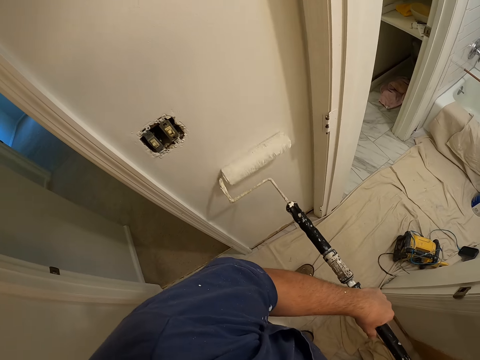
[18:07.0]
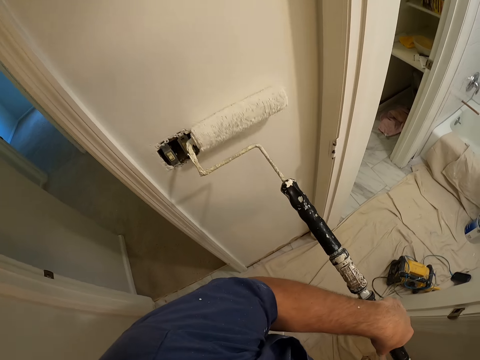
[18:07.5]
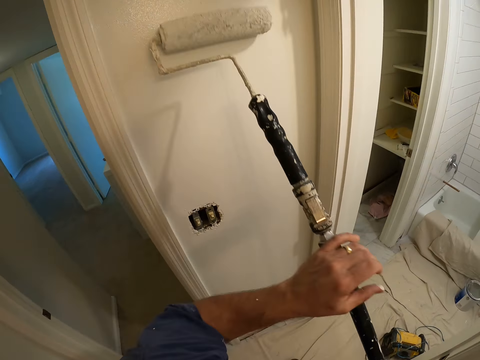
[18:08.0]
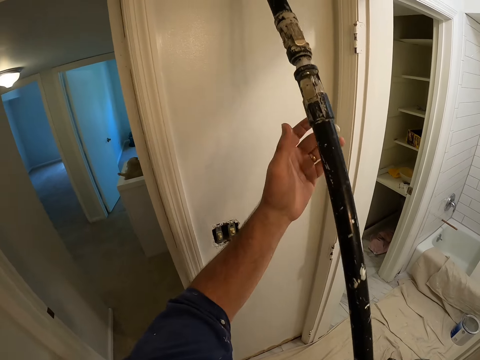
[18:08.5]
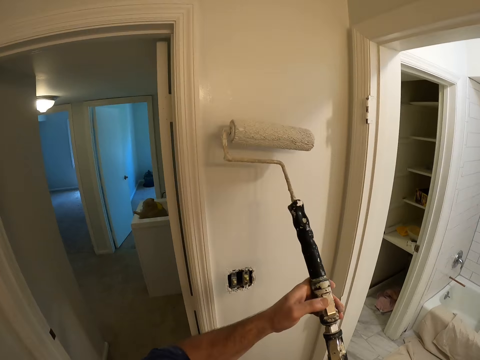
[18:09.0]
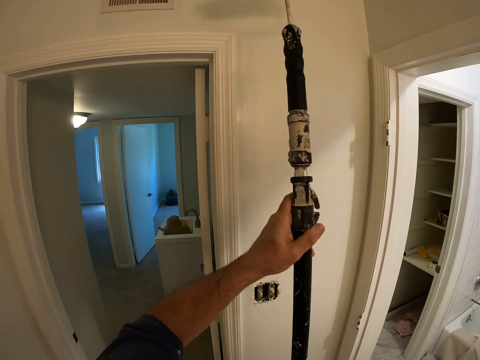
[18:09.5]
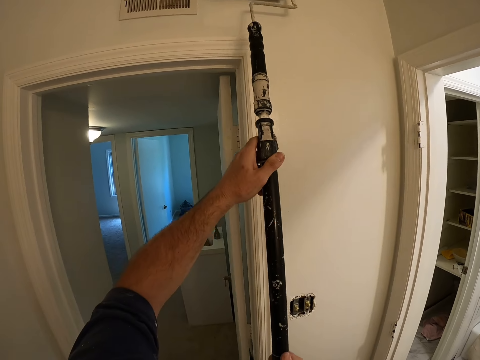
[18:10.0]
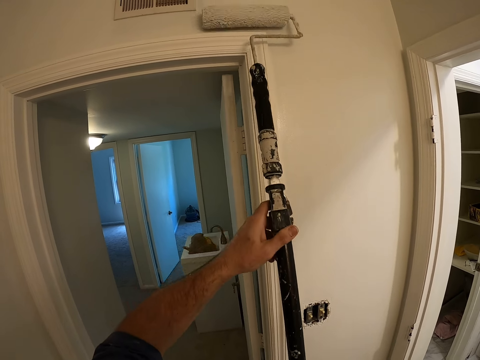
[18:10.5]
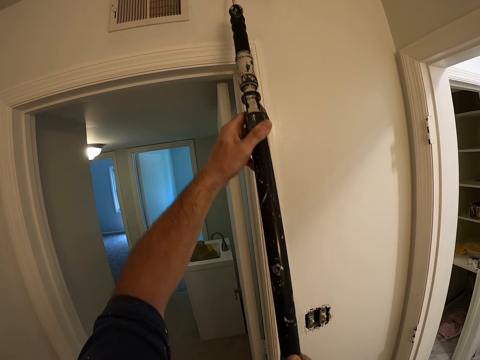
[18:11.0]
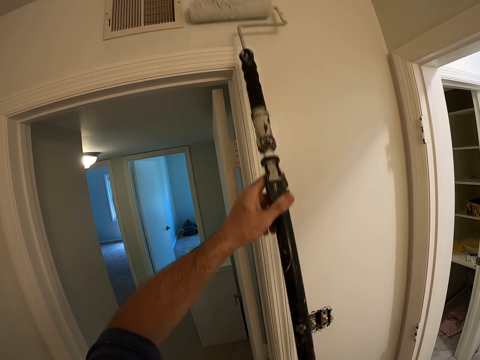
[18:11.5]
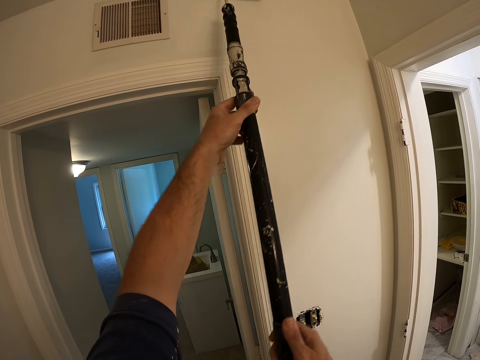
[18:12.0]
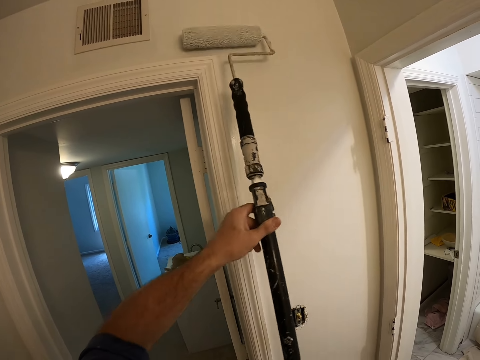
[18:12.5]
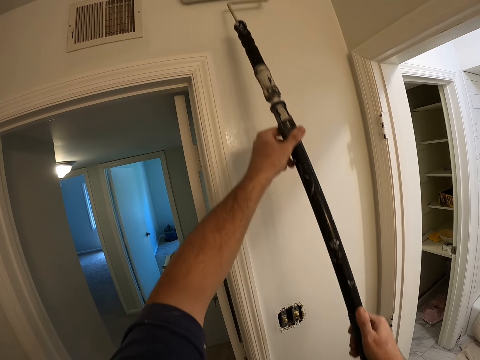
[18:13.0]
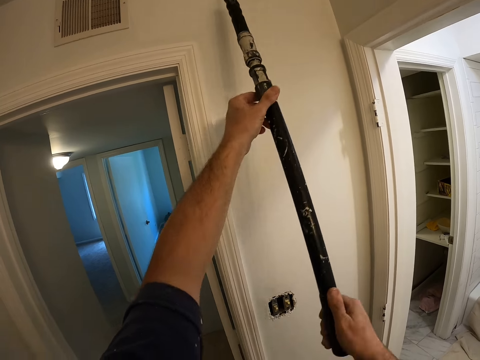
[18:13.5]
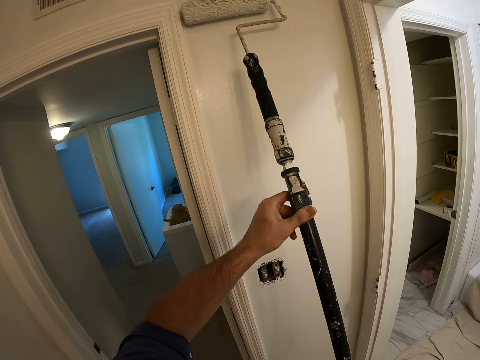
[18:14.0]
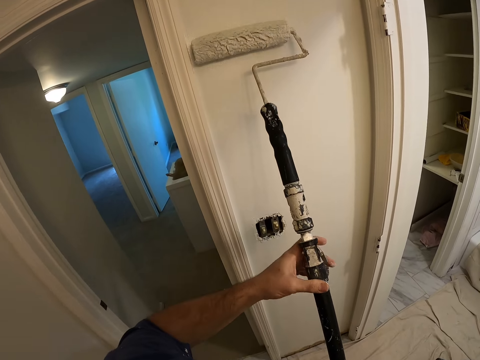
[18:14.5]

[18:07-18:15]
The camera wearer turns the paint roller. They paint a wall with the paint roller.

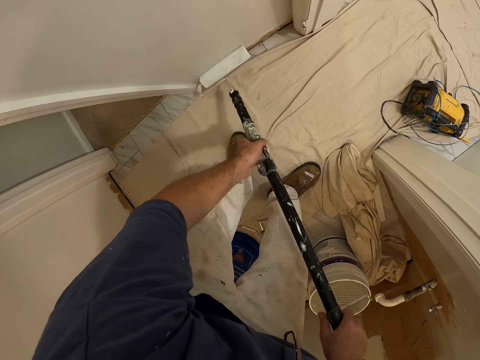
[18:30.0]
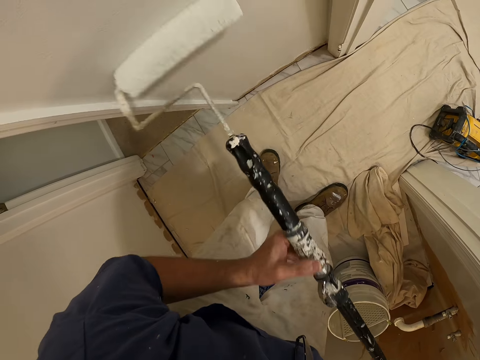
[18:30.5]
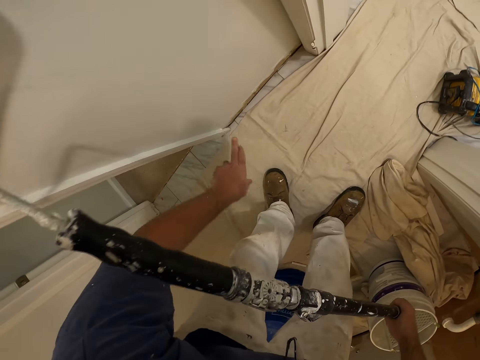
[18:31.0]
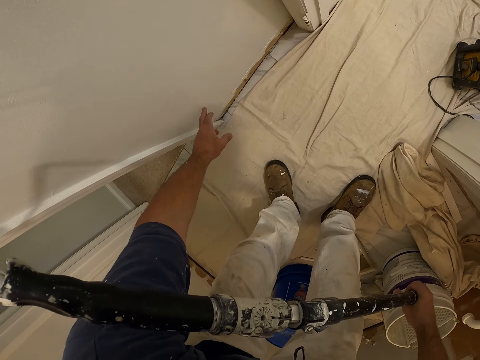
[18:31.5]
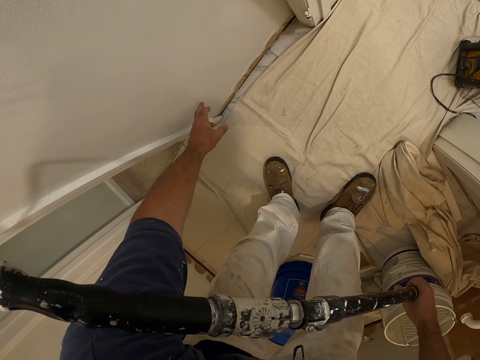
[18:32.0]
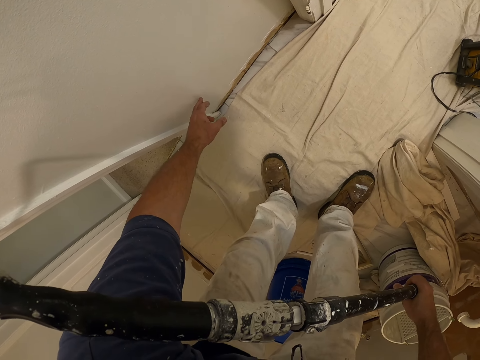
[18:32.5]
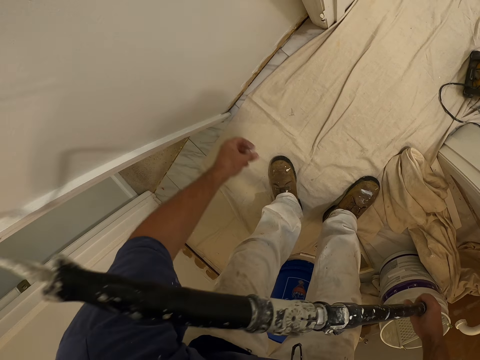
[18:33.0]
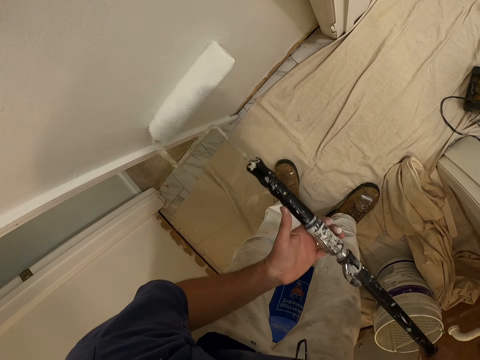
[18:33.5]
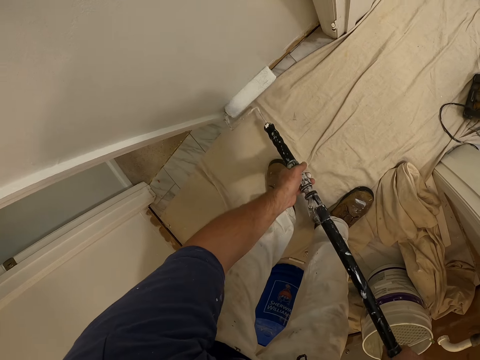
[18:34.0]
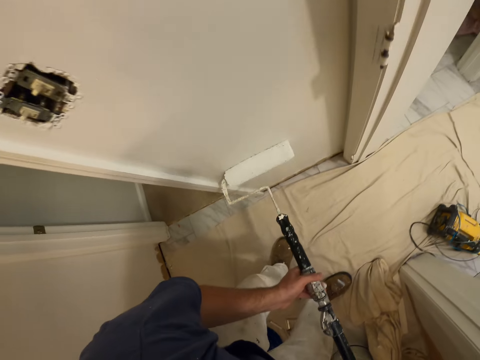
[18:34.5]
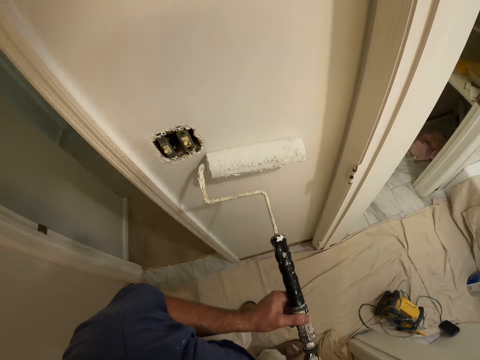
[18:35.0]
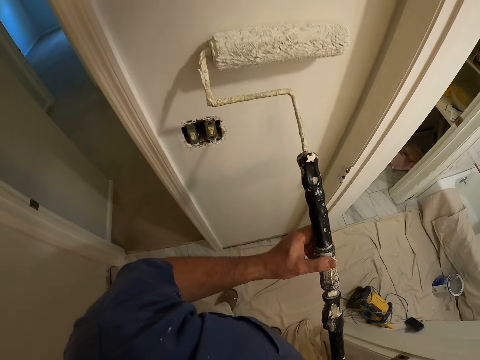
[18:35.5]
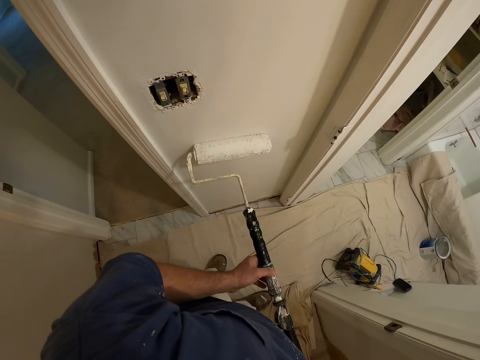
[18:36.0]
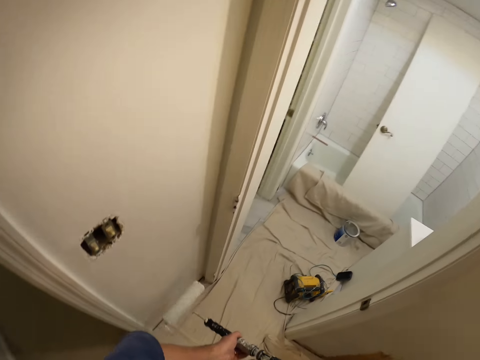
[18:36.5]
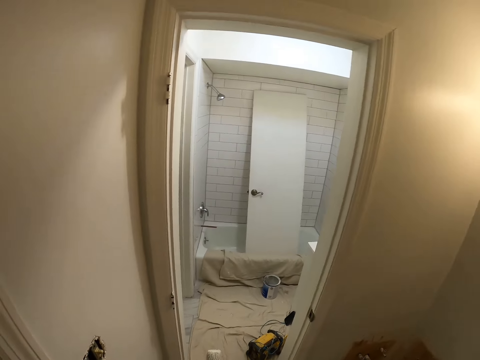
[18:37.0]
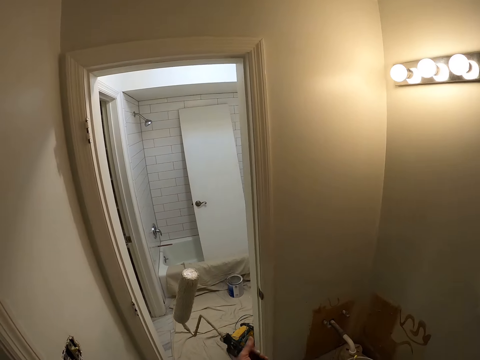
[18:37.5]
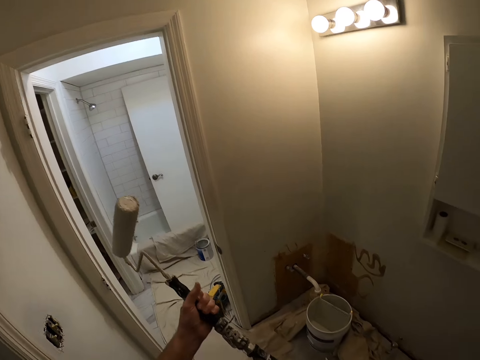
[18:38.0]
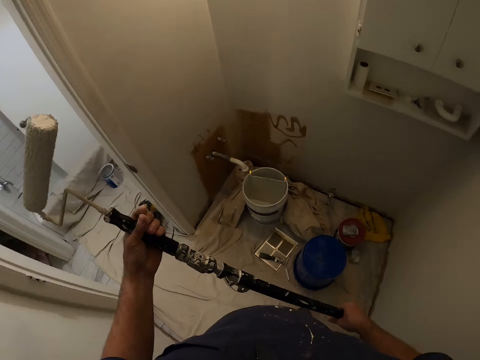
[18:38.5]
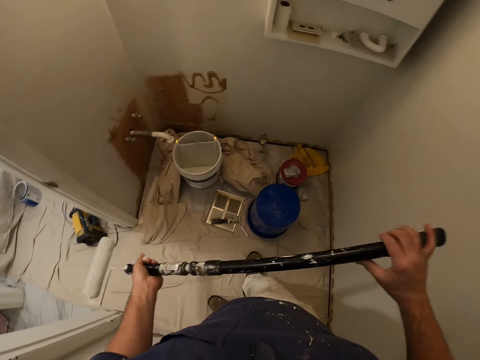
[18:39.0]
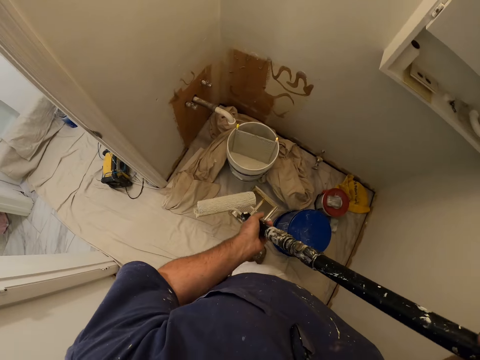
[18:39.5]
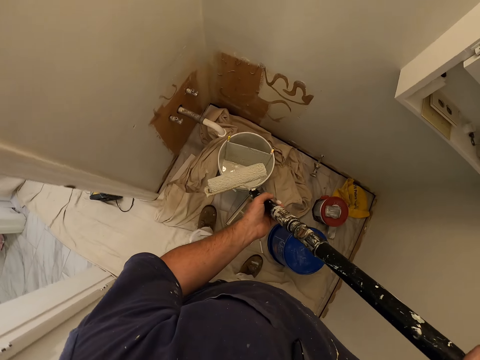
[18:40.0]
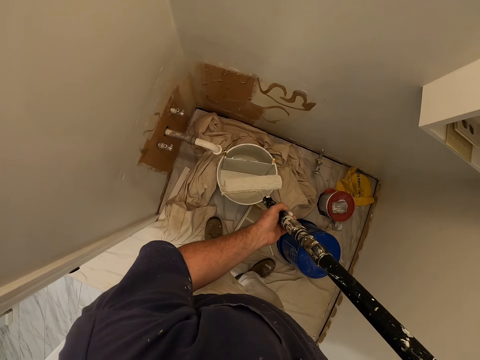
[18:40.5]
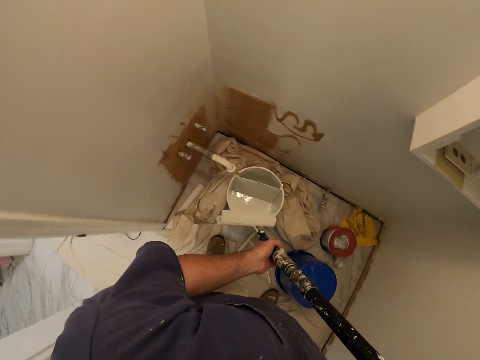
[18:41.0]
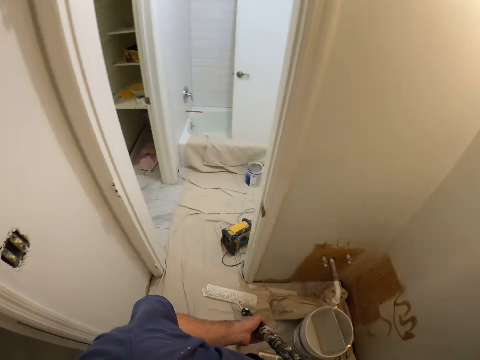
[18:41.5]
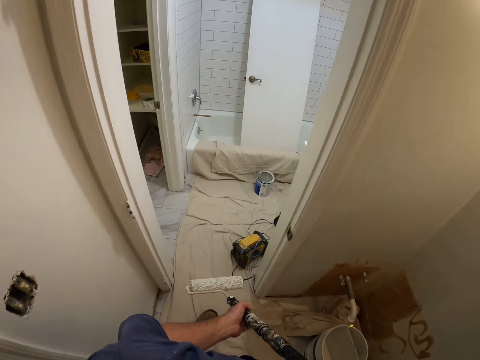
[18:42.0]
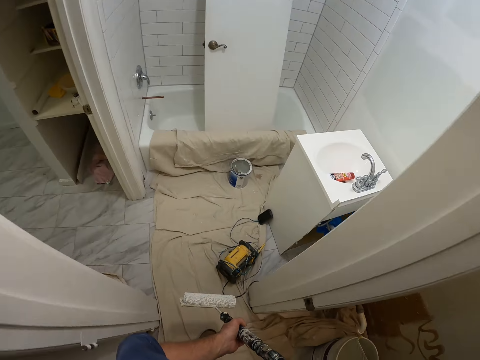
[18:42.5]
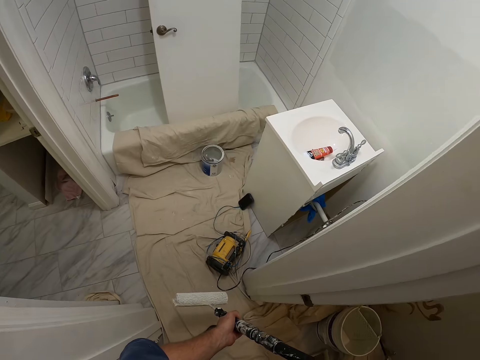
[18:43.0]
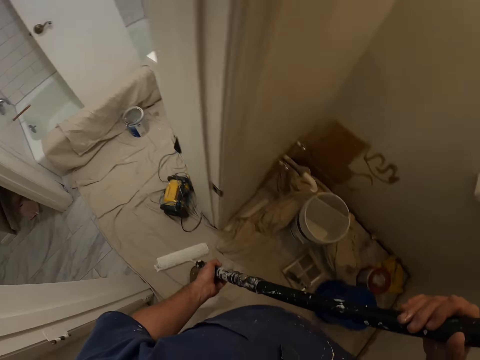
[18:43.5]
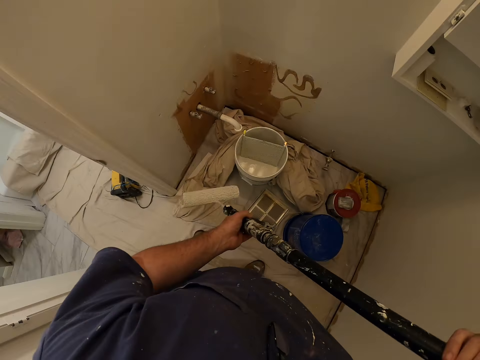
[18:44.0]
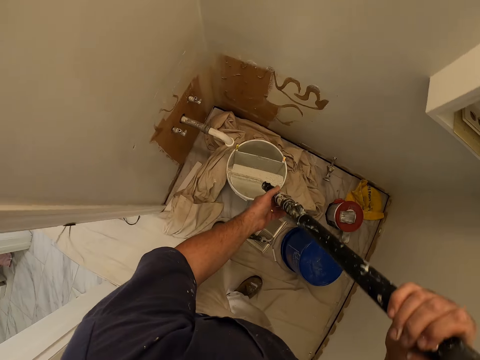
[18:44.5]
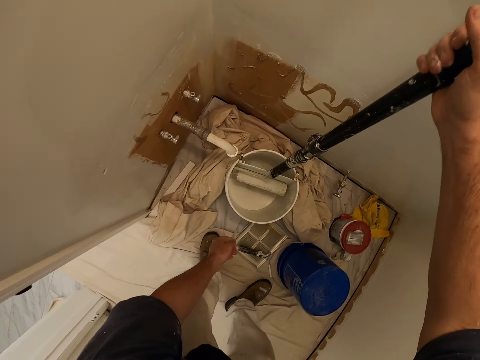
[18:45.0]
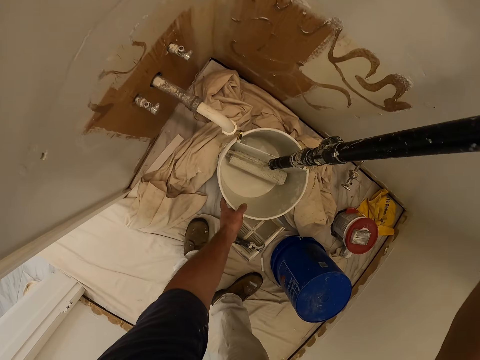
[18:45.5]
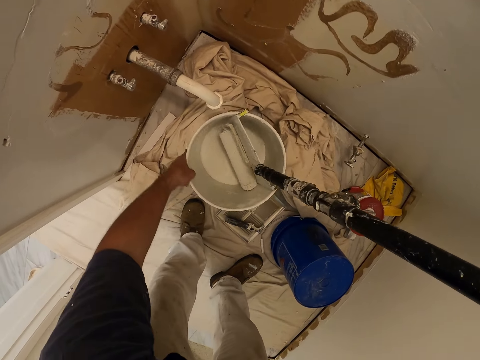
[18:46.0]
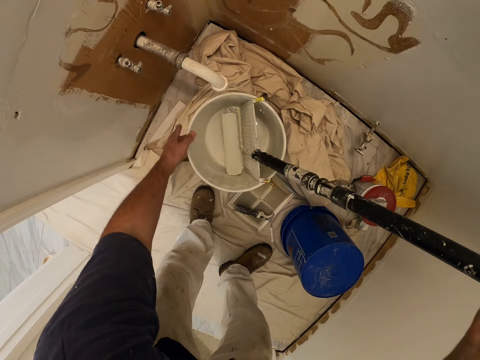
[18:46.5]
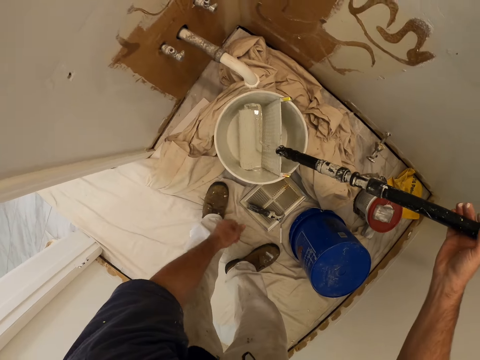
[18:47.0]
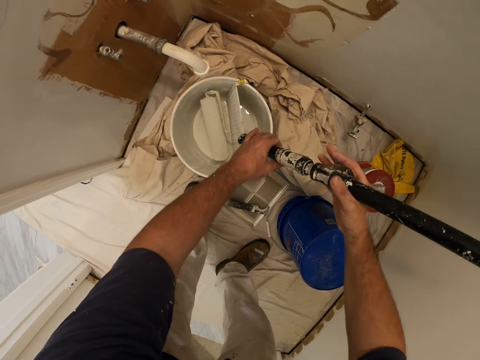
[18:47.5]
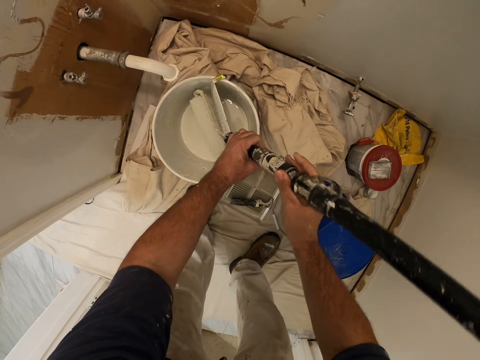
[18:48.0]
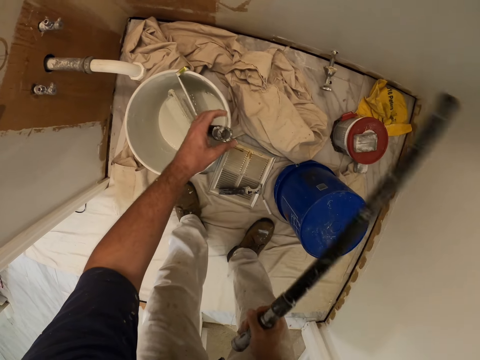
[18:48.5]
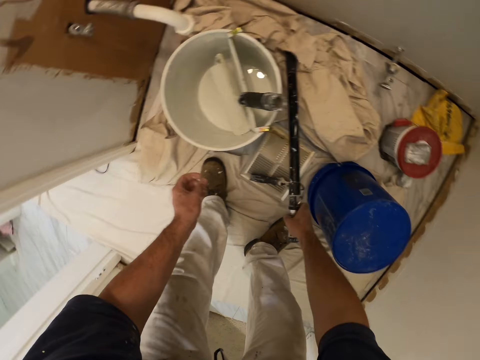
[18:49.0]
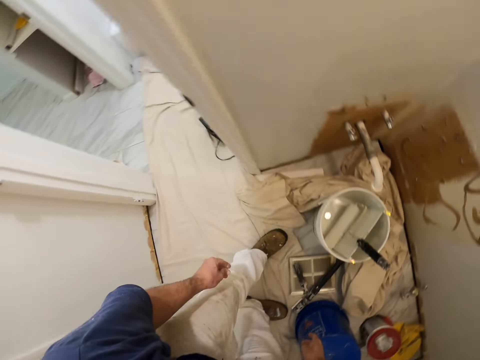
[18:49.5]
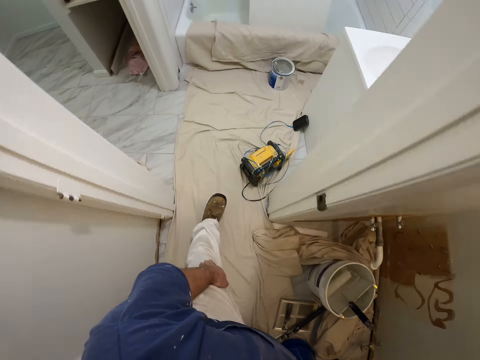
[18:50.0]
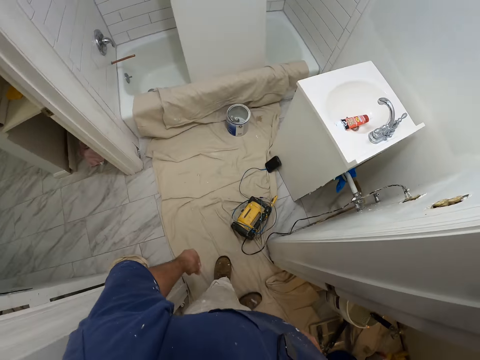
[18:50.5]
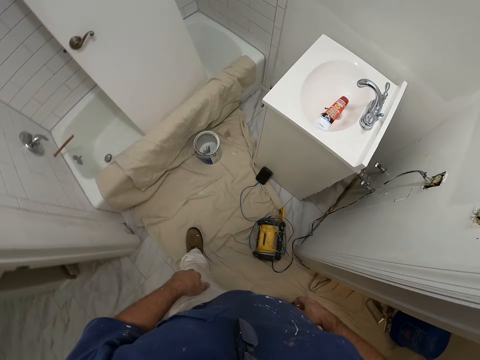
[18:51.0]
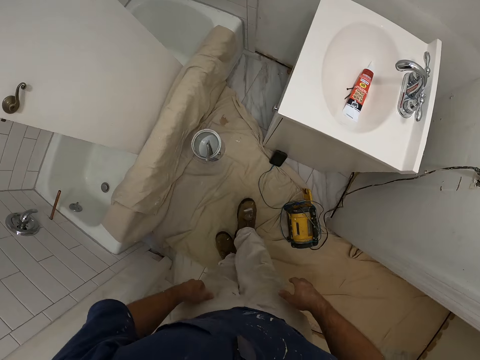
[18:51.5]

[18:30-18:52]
The camera wearer touches the painted wall with his left hand. He removes something from the wall. He paints the wall of the room with a paint roller. He stops painting, looks right, hovers the paint roller and turns left. He walks towards the entrance of the room. He peeks into the other room. He turns back. He puts the roller brush down. He dips the paint roller into the paint container. He adjusts the paint container. He detaches the handle or paint roller extension from the roller brush. He puts the paint roller extension on the floor. He turns left. He walks out of the room.
